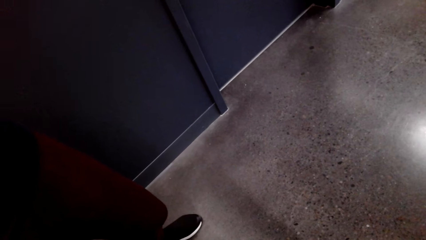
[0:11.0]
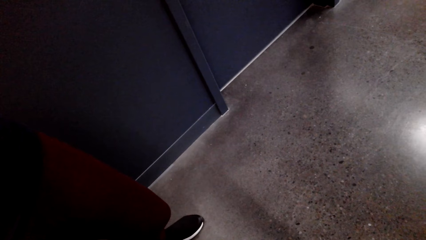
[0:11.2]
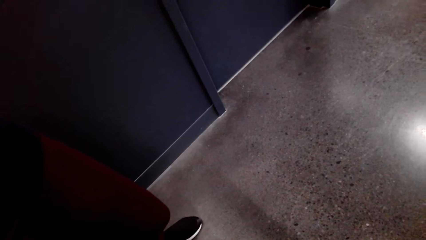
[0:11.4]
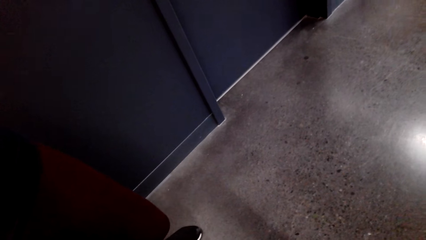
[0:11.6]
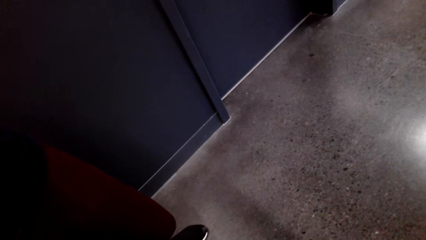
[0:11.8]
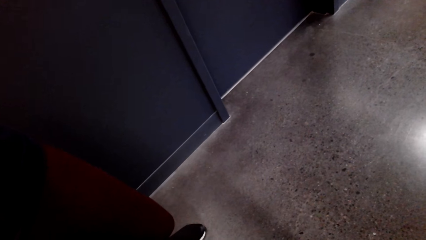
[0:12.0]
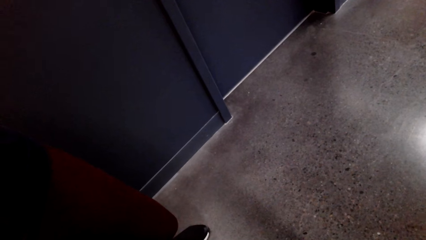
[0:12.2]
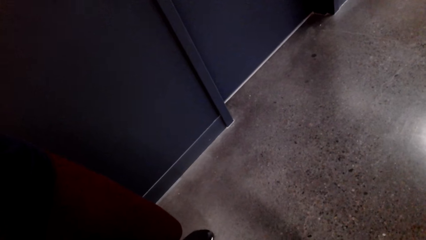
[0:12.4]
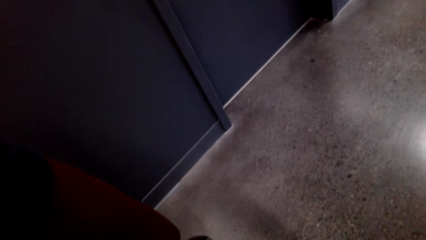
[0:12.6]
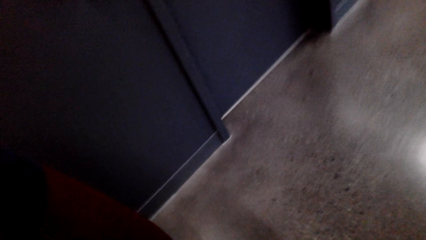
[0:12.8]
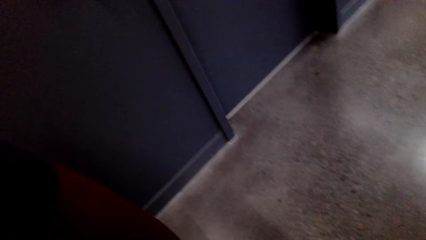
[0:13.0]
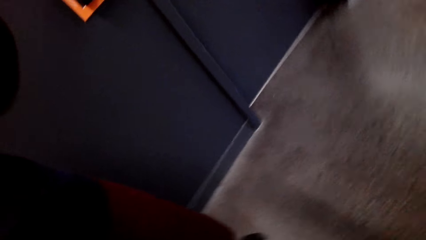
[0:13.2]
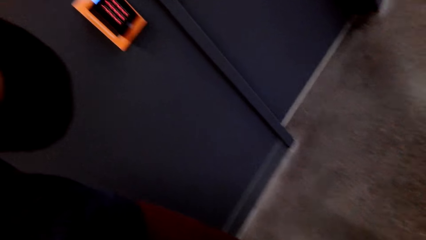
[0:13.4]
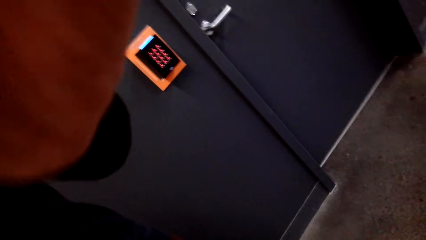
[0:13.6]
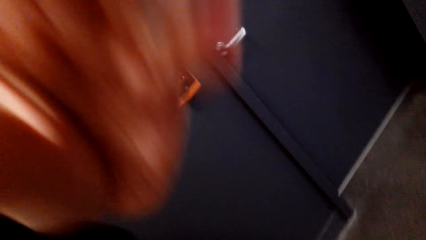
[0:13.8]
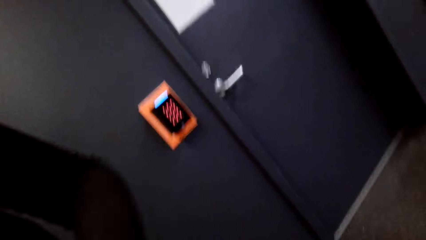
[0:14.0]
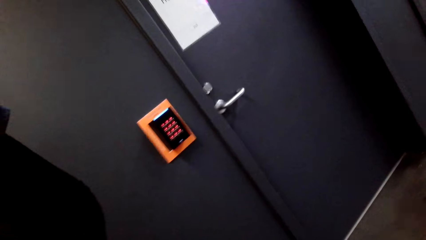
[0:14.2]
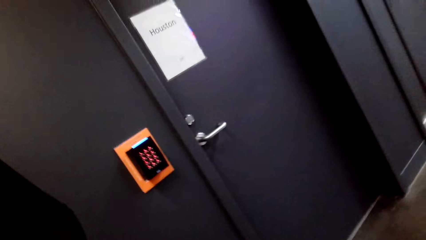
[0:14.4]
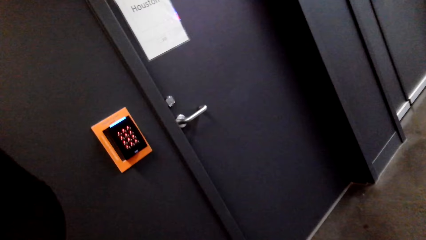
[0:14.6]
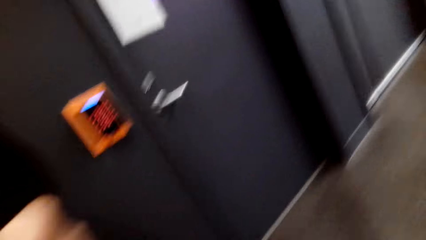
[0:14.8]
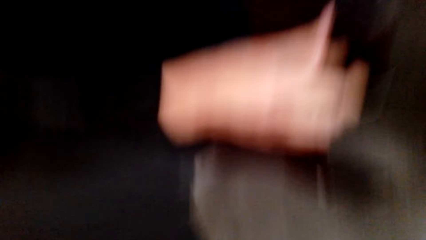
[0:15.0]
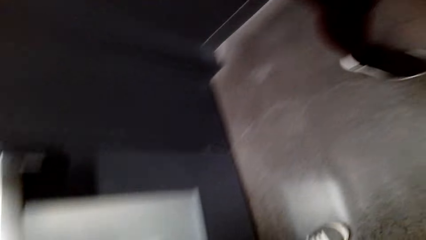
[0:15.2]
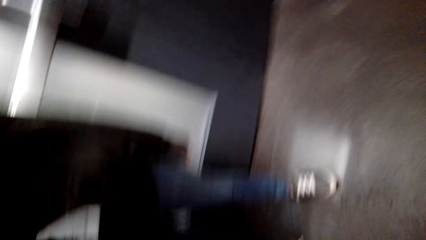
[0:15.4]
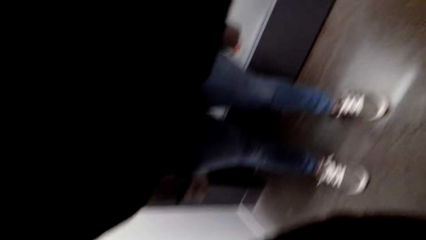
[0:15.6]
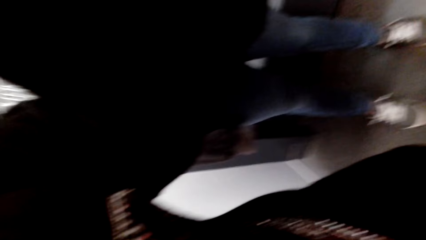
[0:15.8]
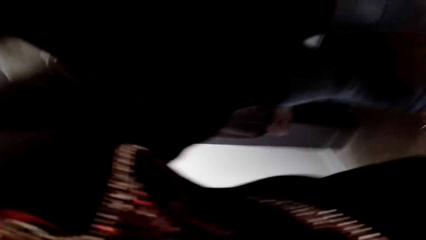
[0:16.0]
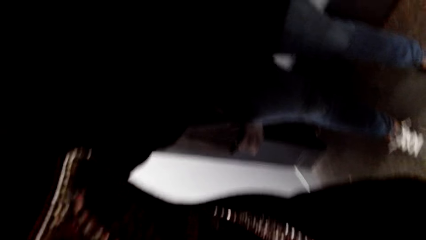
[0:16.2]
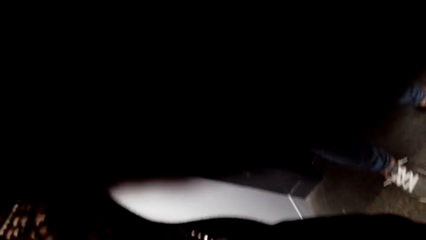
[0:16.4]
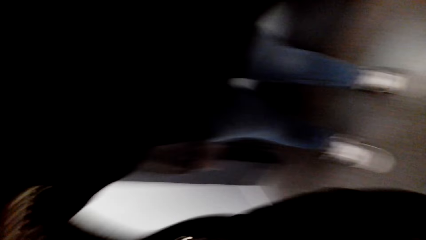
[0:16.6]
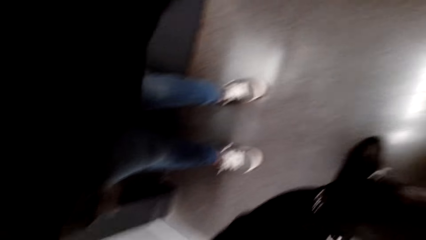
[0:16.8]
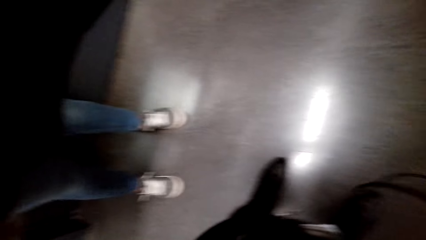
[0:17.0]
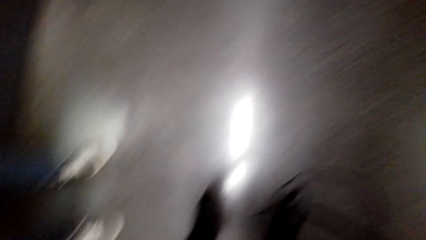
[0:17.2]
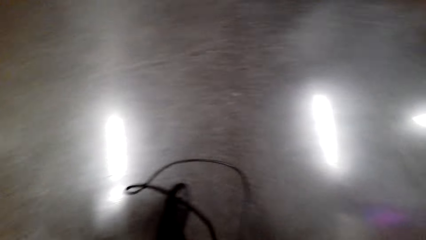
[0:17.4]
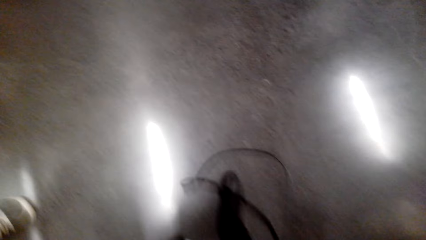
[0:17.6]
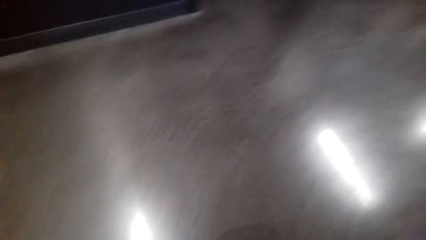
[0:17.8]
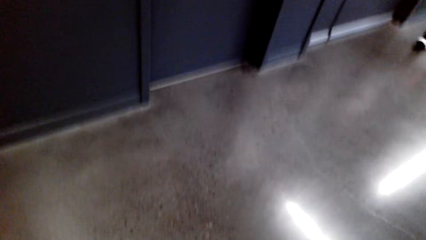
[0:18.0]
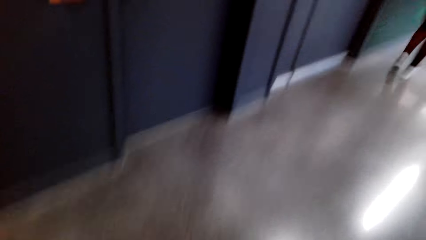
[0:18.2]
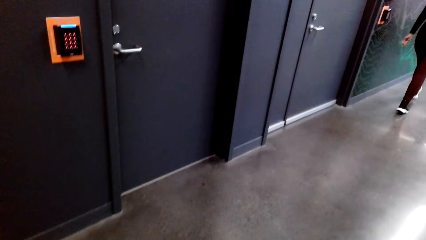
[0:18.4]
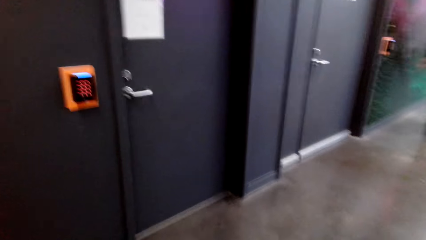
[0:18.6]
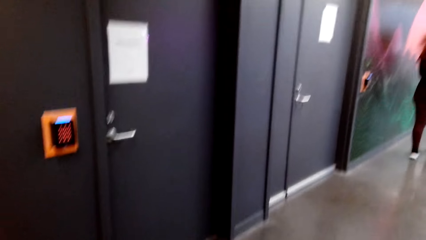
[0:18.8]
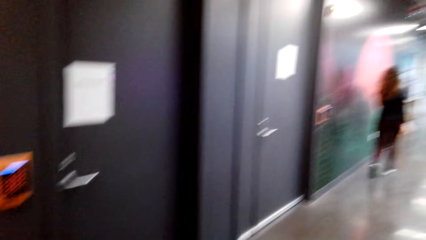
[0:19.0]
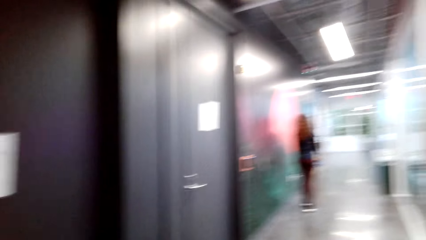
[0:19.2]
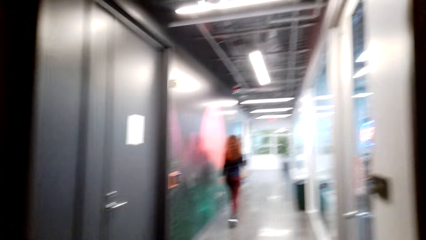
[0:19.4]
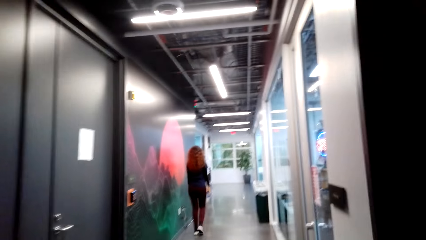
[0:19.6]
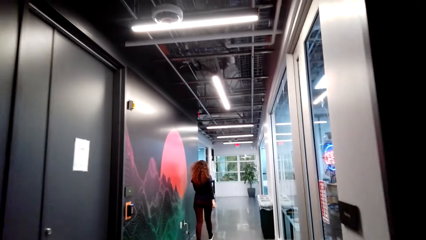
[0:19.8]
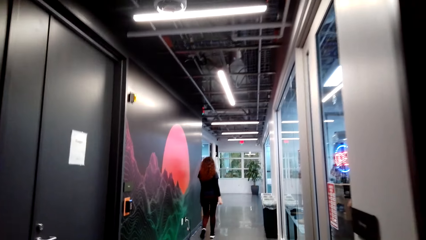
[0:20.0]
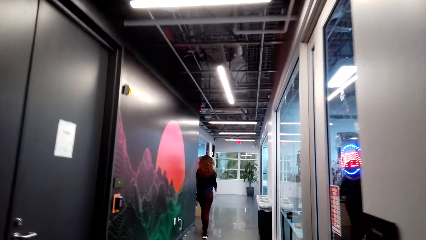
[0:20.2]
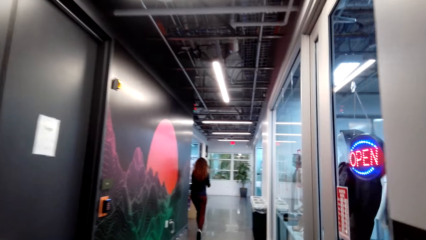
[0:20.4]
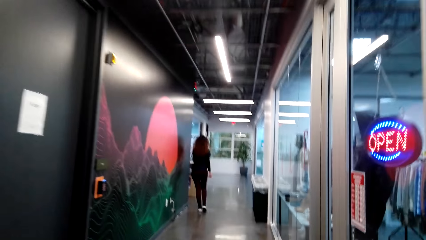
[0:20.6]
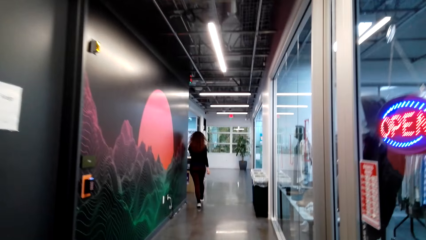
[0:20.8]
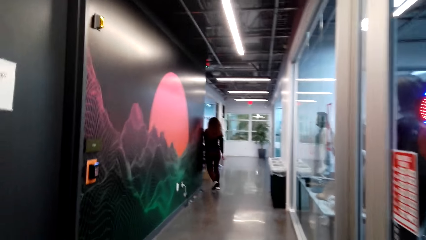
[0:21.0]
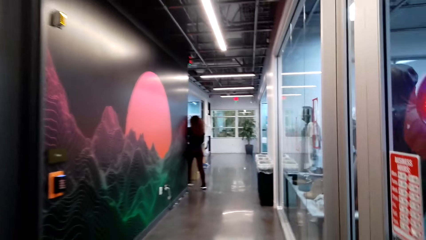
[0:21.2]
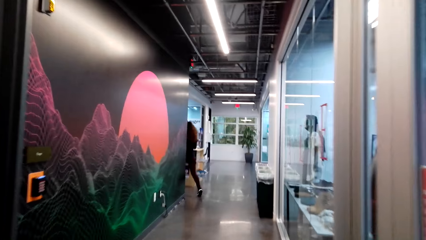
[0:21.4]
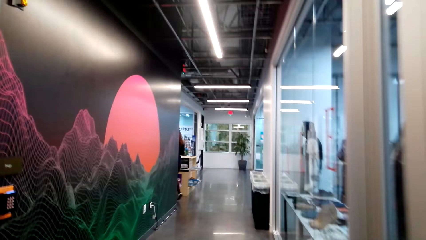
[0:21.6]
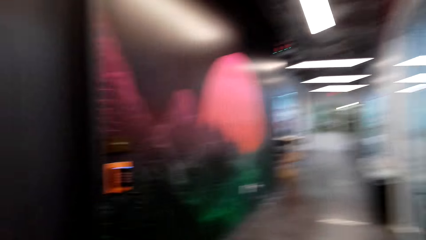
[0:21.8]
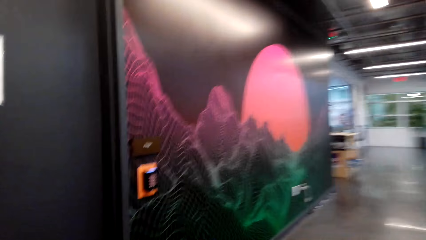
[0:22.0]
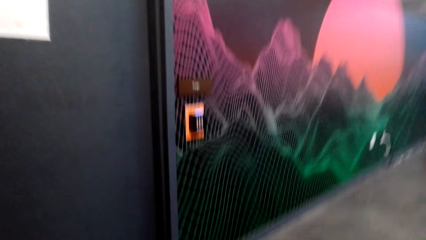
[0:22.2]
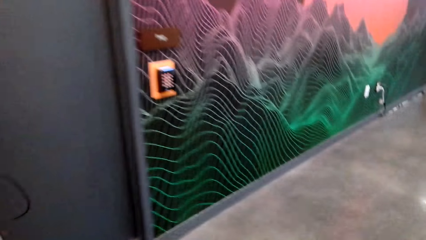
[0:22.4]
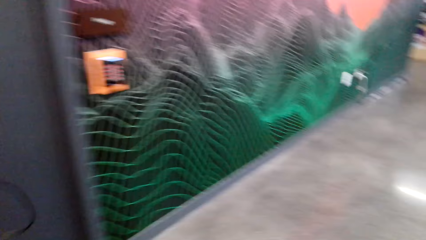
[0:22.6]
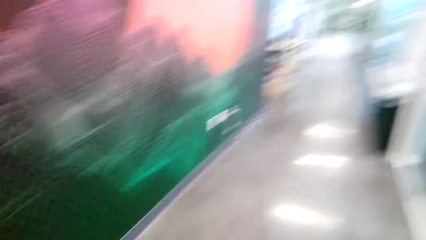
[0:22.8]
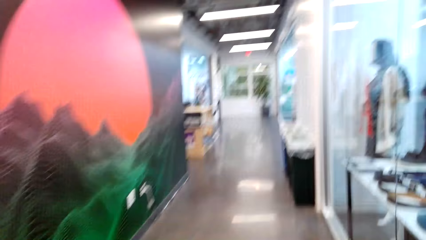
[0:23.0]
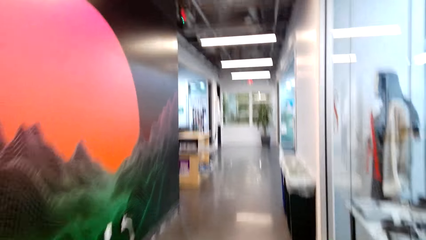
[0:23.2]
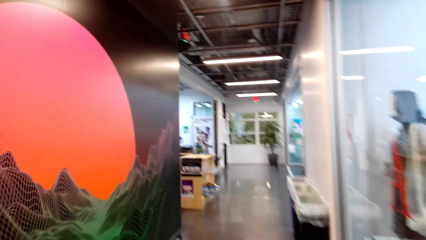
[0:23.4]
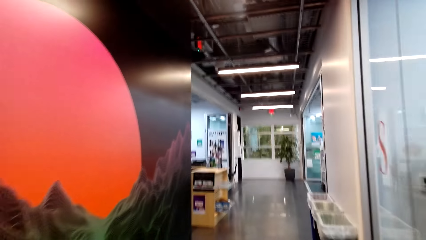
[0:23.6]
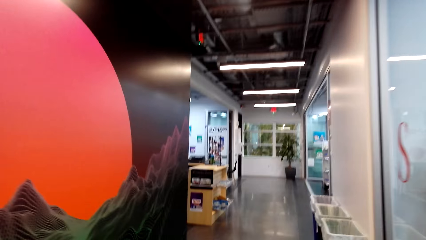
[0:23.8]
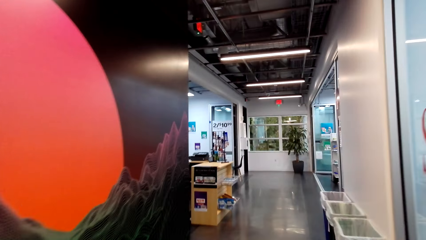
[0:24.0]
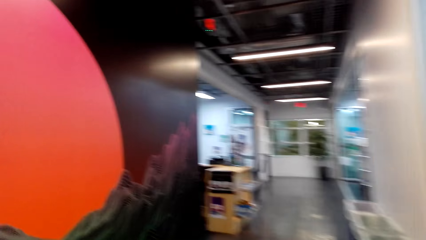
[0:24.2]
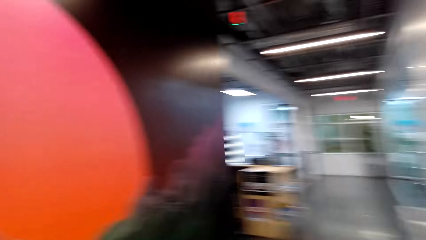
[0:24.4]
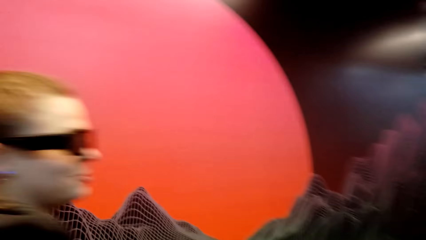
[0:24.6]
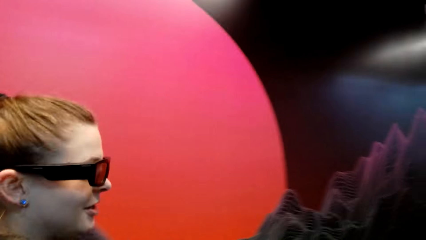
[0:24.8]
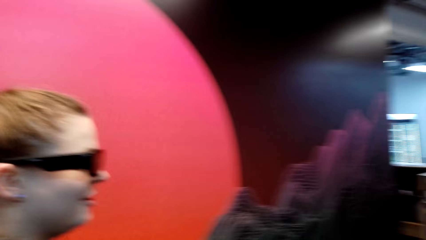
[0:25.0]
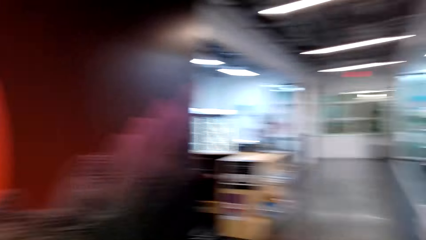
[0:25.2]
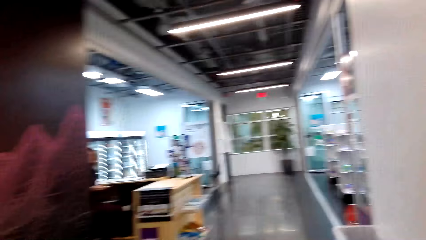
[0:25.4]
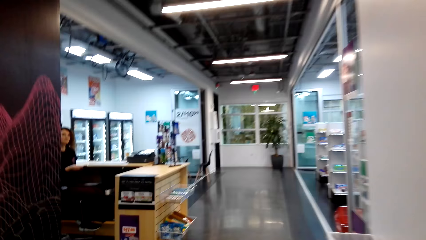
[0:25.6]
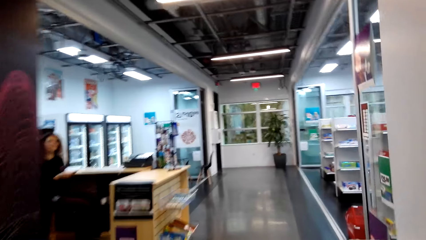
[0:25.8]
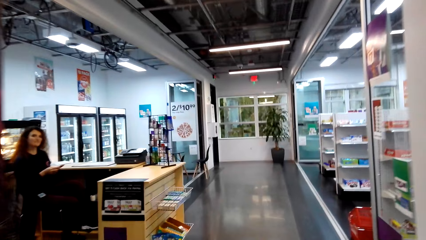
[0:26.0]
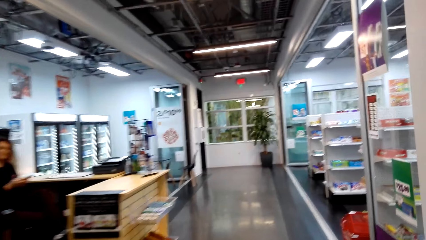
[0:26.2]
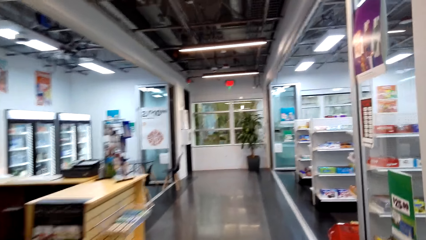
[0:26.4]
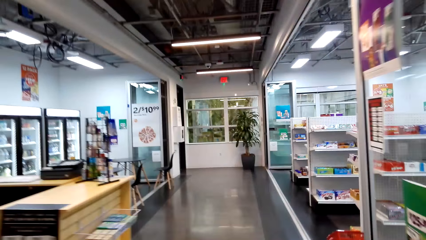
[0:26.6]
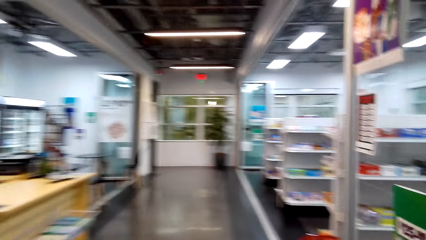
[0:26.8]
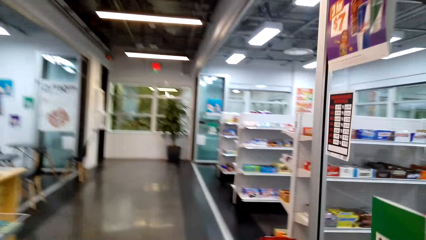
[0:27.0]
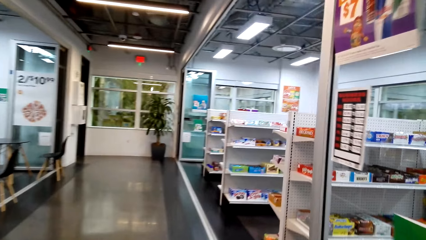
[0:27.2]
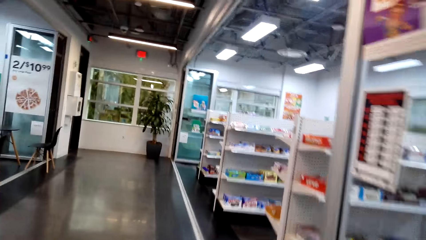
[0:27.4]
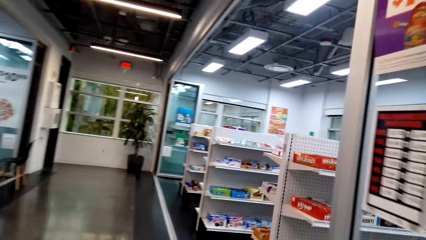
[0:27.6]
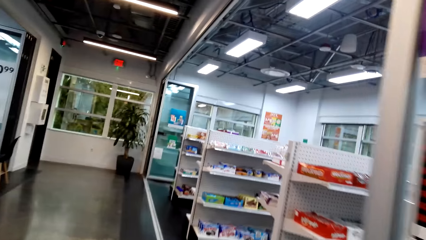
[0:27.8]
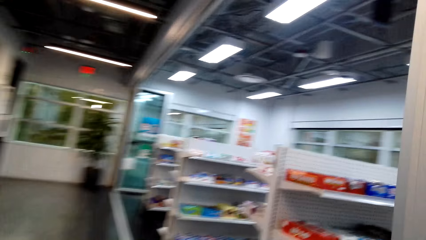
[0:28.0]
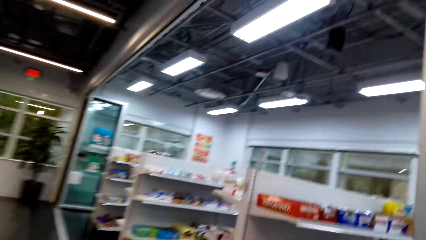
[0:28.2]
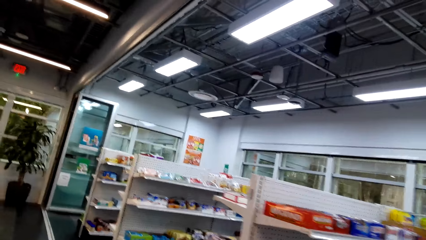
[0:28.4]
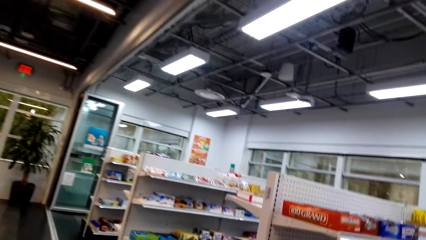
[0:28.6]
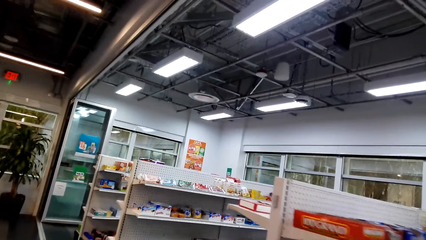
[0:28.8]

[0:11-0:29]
The camera wearer stands in front of the door. They converse. They look around. They move the camera around. They walk in a corridor. They converse with a person. They walk in a supermarket.
